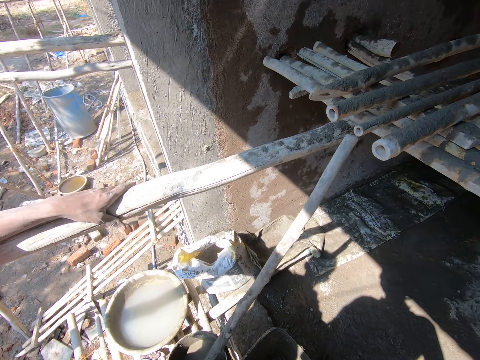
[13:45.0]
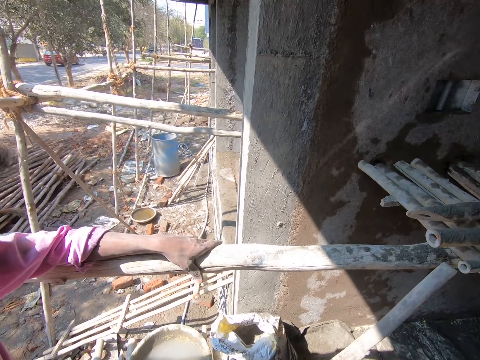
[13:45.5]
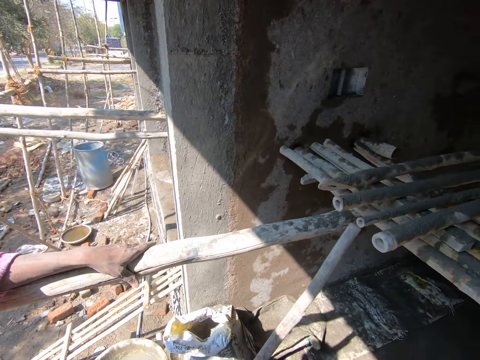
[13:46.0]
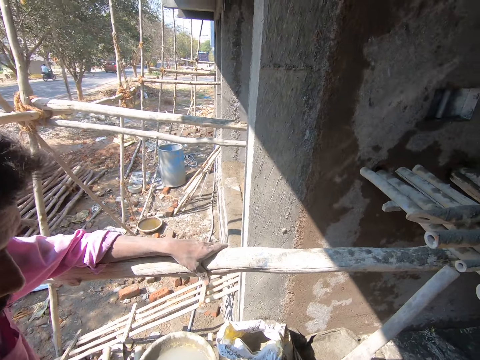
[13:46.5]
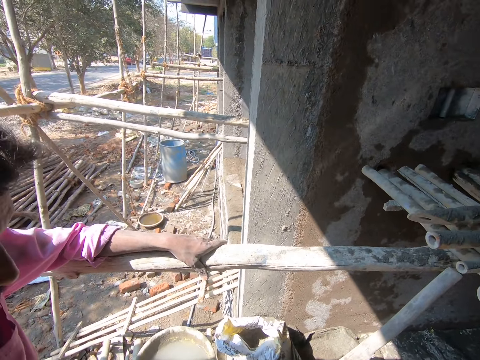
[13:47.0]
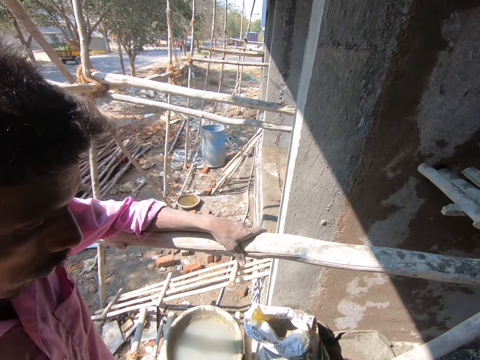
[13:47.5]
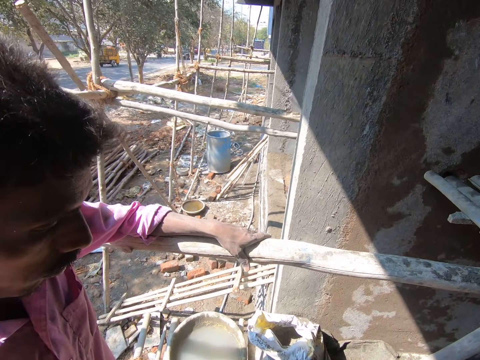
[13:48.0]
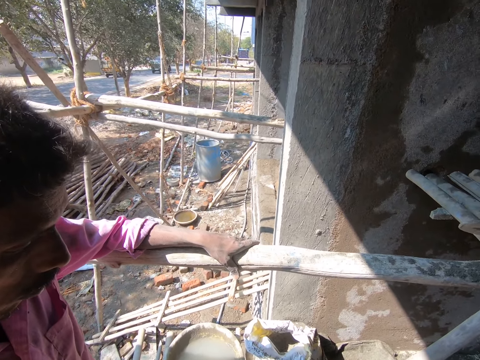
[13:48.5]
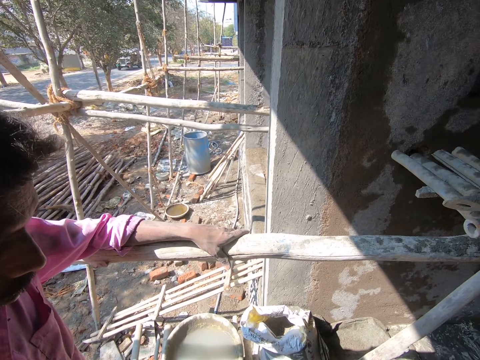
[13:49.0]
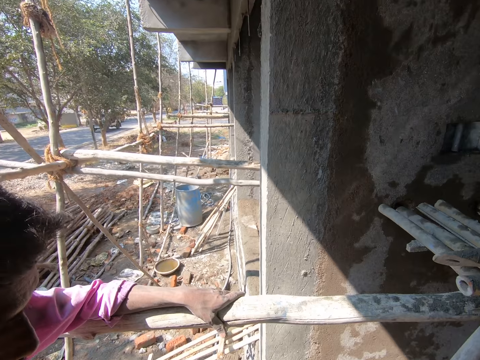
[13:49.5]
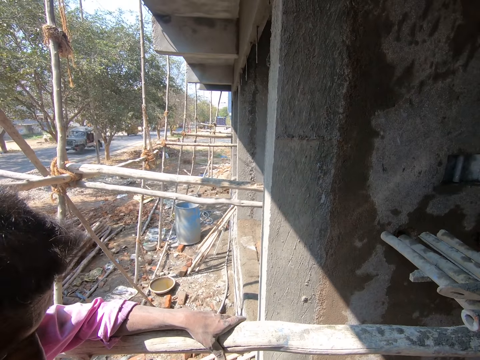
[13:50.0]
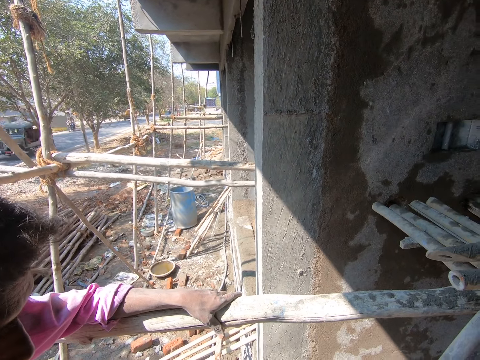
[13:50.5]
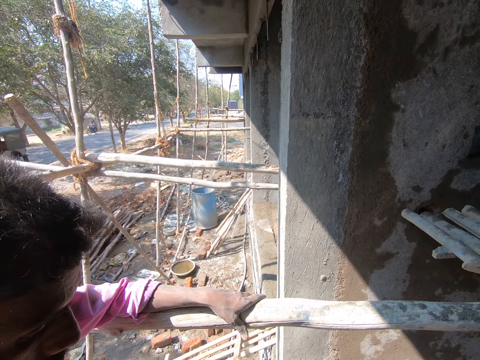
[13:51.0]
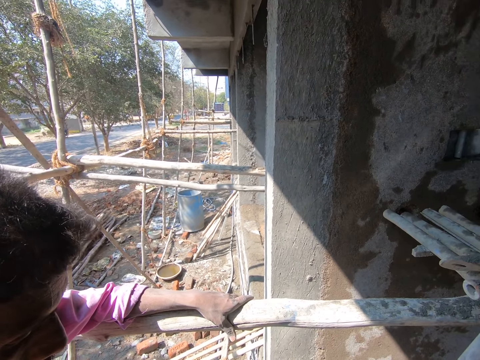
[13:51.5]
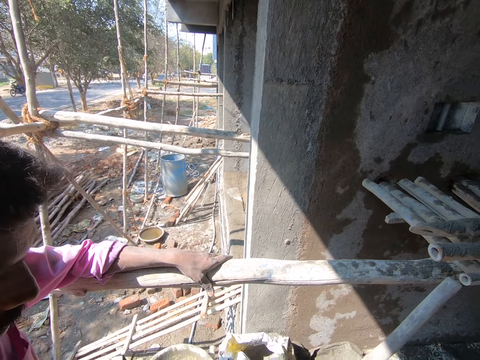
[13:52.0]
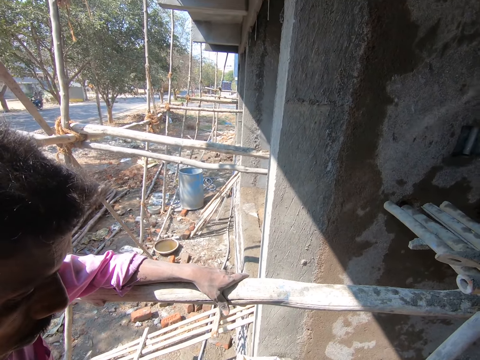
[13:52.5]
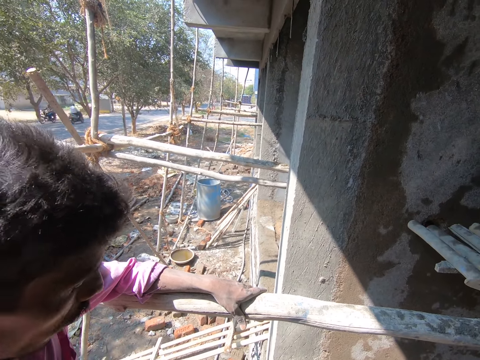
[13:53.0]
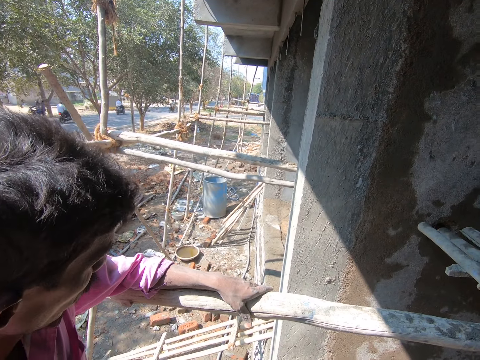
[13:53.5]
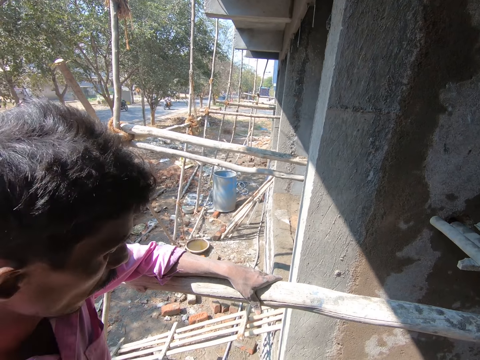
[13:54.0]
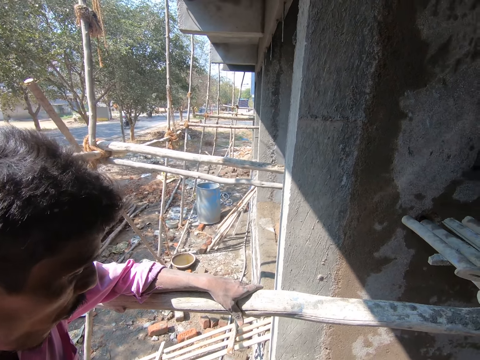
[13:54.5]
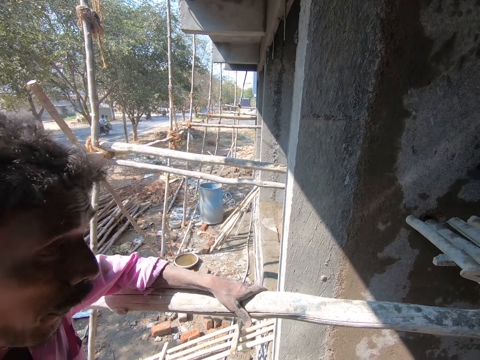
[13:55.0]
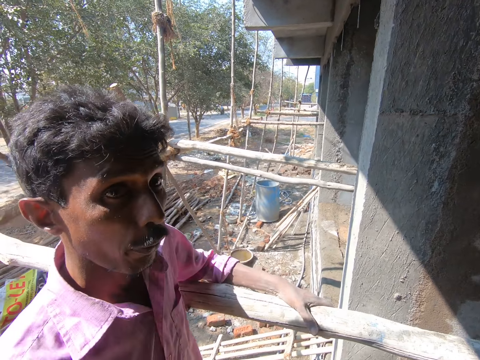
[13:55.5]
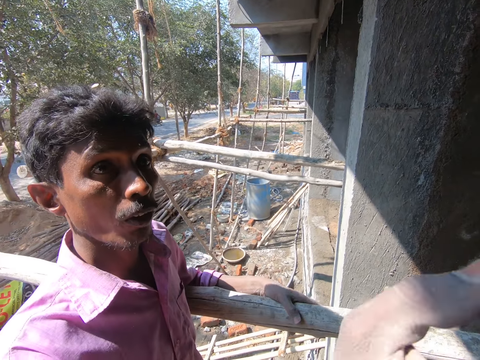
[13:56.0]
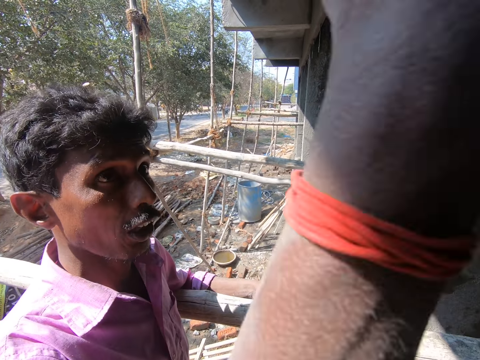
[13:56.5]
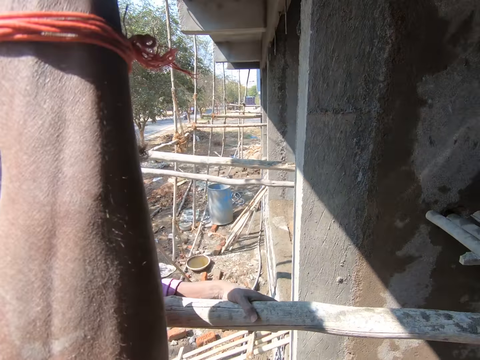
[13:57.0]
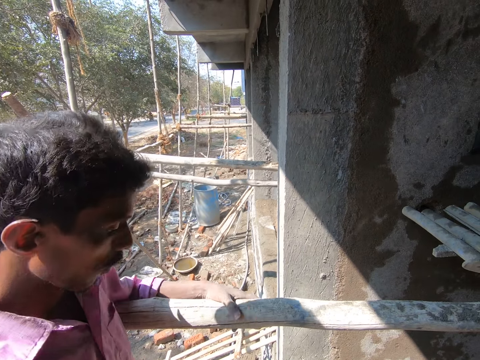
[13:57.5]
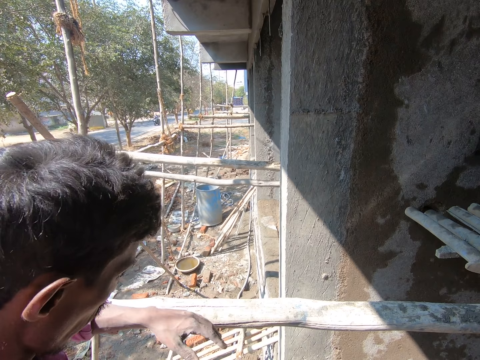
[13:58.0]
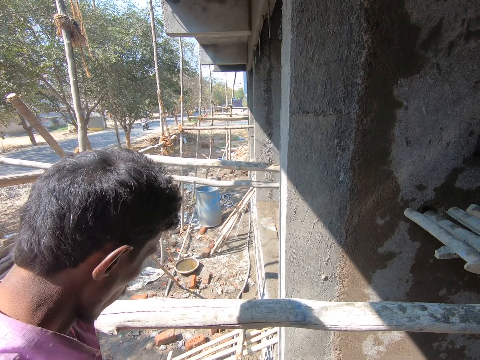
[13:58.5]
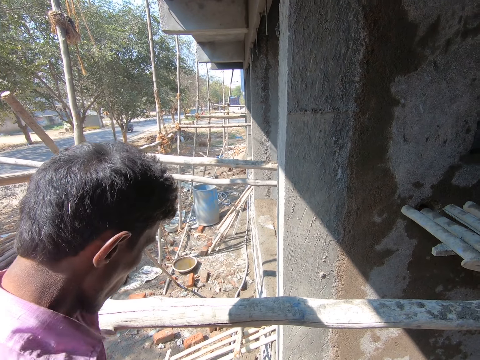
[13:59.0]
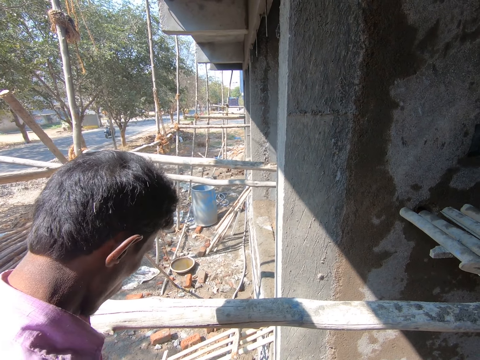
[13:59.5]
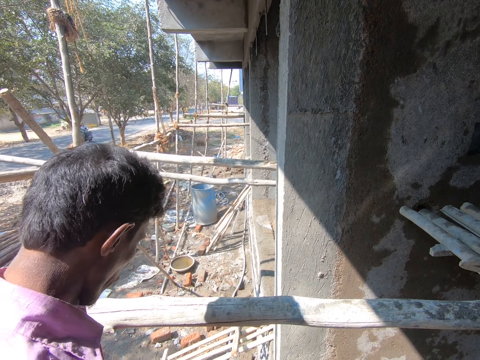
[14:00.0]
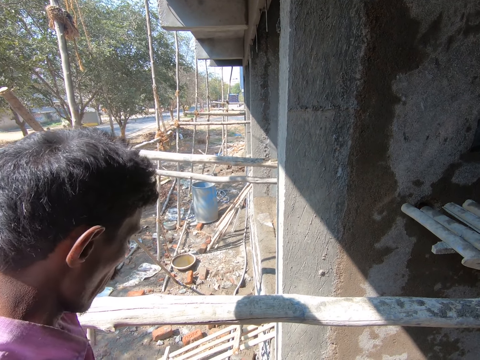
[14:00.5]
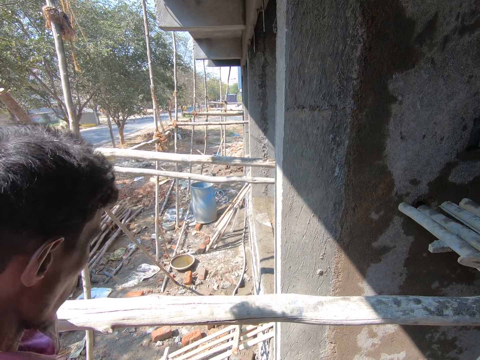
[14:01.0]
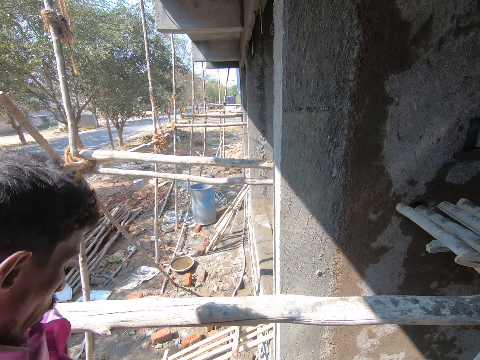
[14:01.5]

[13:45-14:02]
The camera wearer converses with a man. They look at the man.

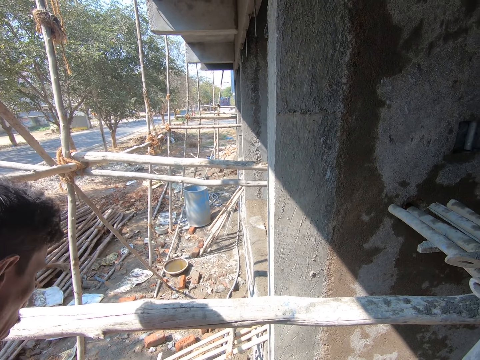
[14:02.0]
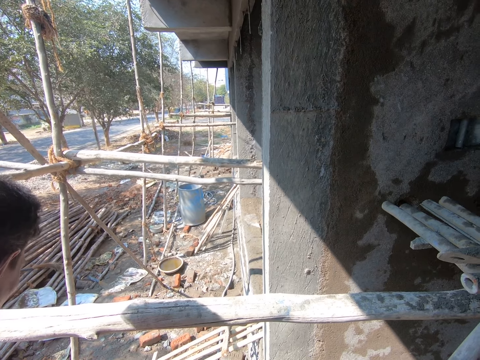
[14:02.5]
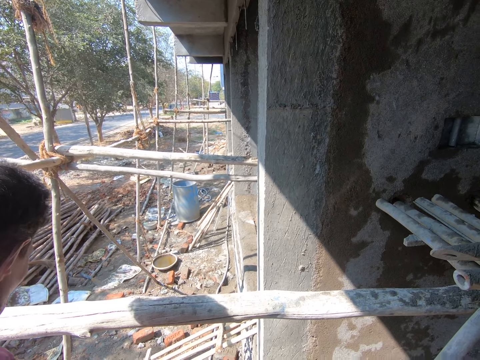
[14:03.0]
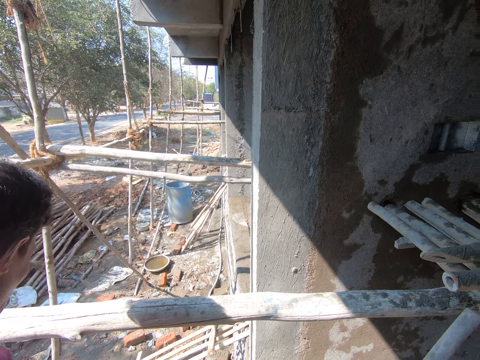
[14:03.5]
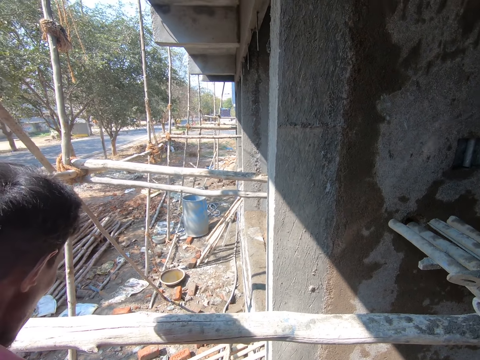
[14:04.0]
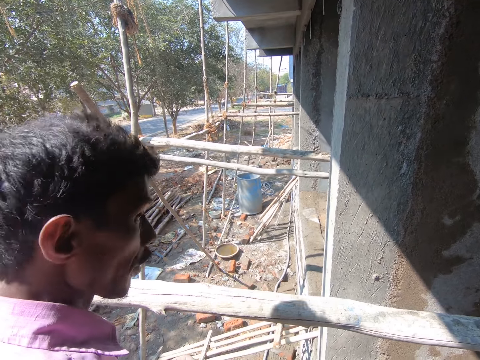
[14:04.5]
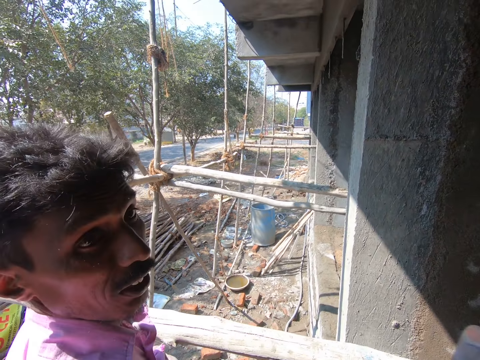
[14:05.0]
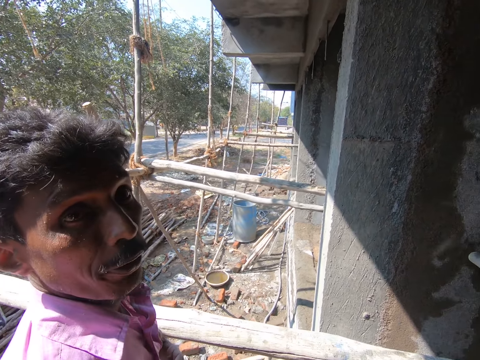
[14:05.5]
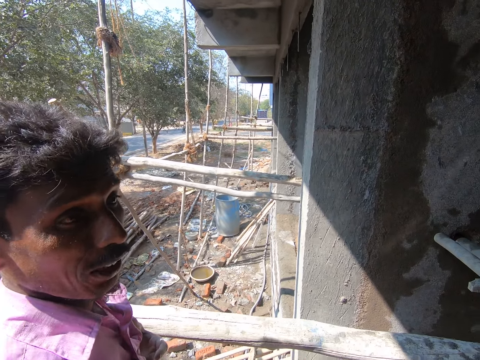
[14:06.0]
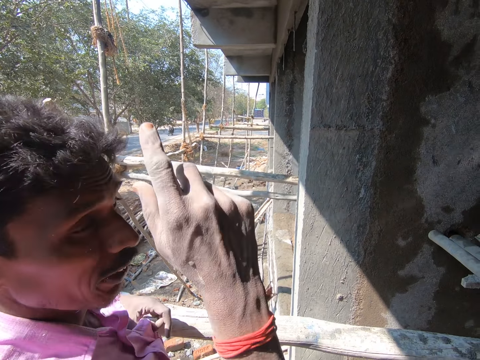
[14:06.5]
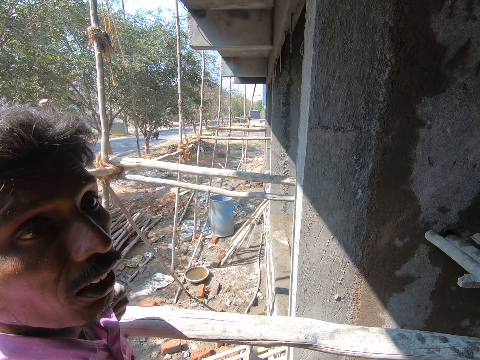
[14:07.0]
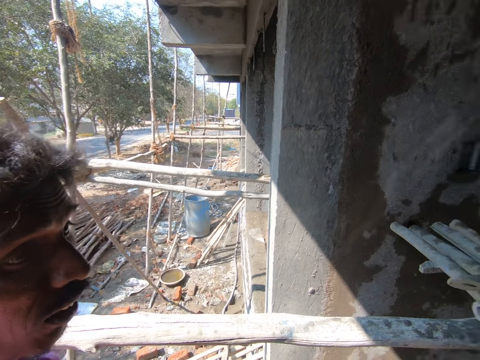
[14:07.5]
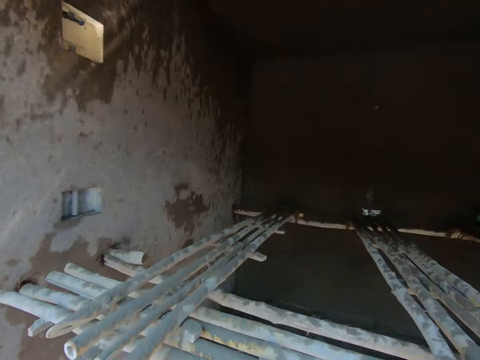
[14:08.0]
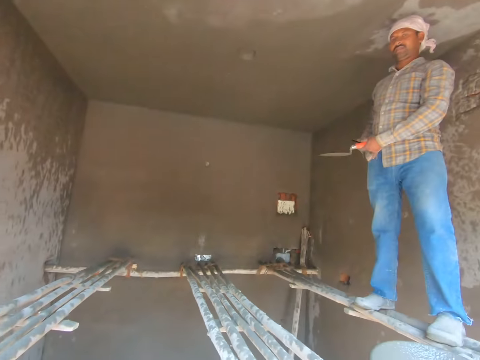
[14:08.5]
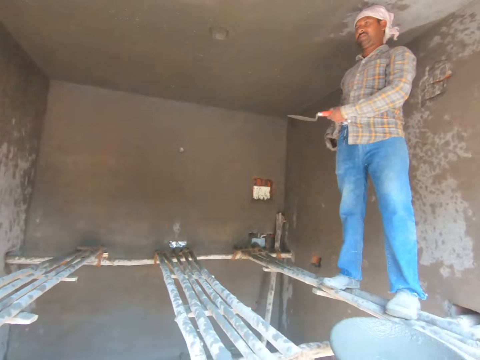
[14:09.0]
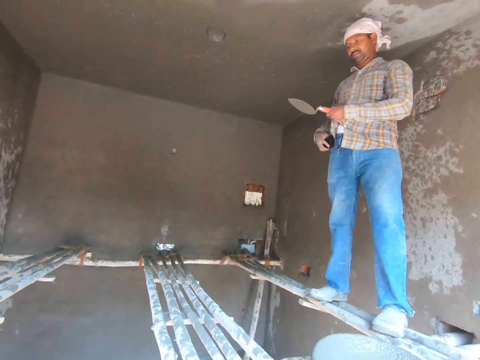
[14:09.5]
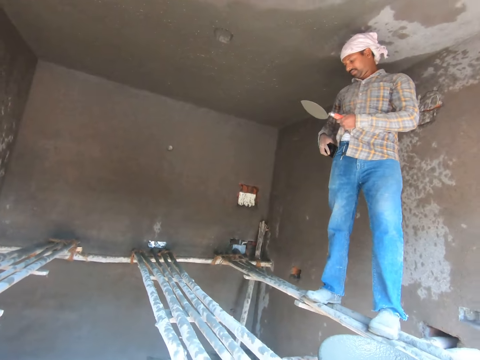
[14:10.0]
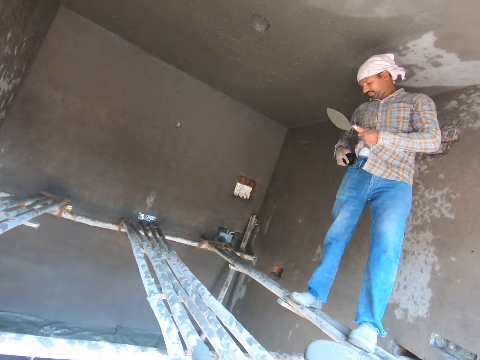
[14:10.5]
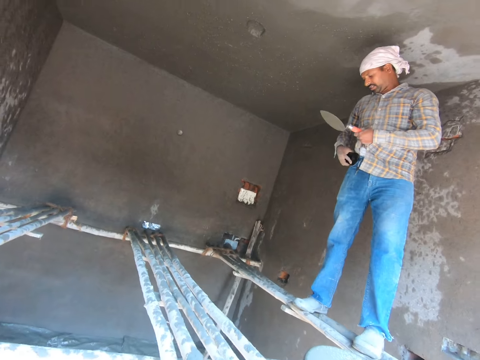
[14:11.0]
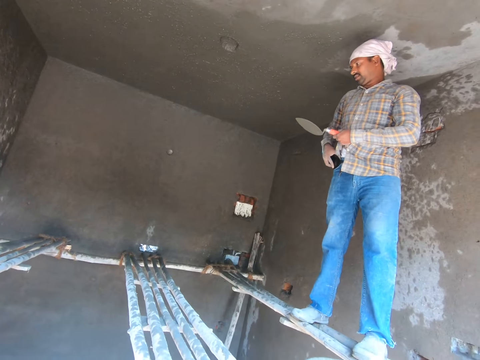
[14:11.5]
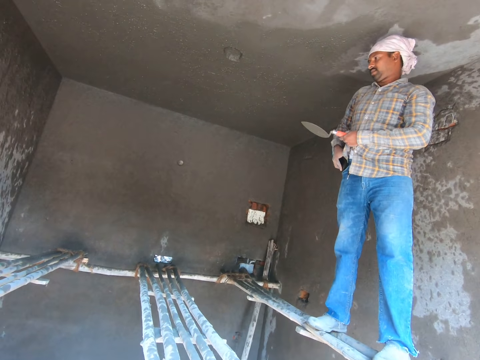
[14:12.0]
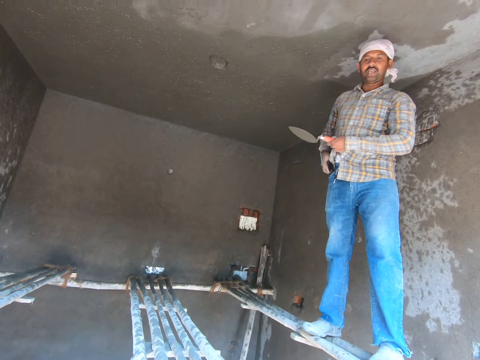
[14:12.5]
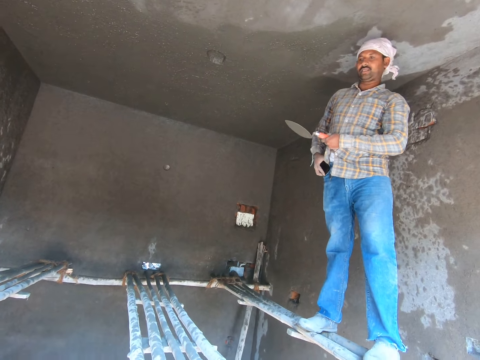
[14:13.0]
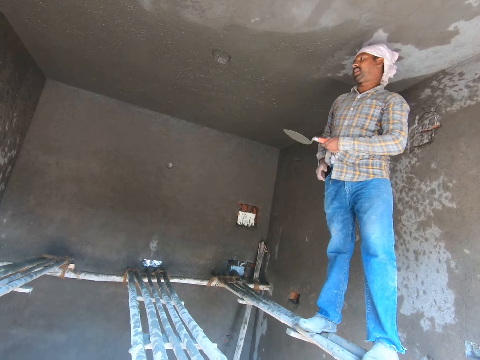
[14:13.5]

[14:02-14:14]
A man converses with the camera wearer. The camera wearer looks at another man. They converse with a person.
